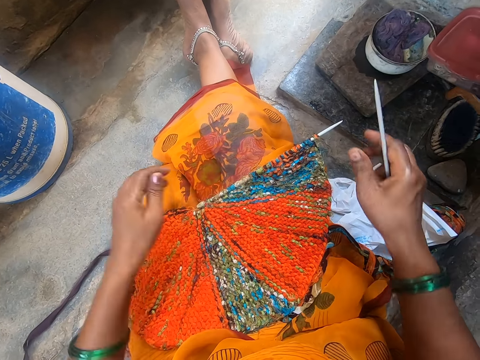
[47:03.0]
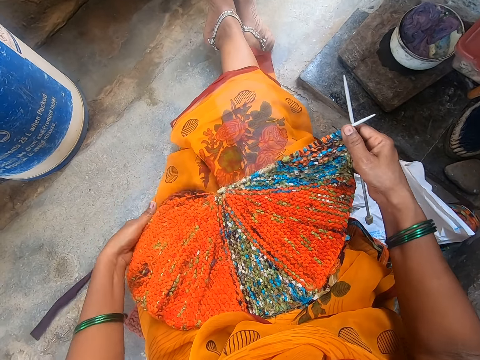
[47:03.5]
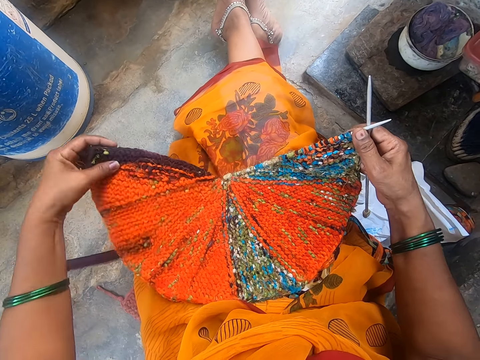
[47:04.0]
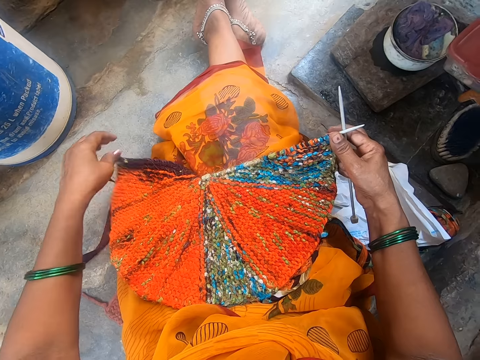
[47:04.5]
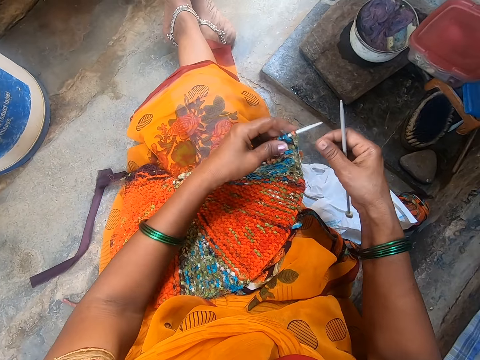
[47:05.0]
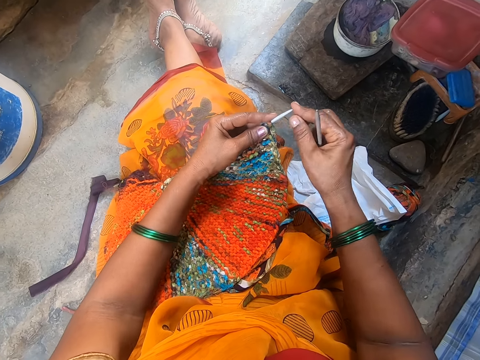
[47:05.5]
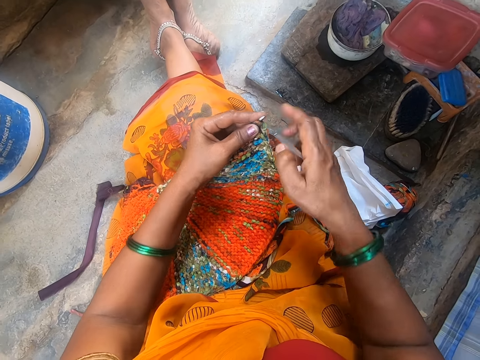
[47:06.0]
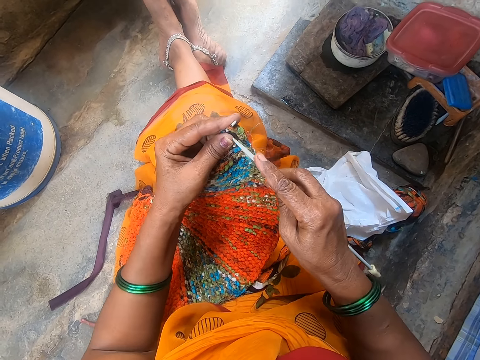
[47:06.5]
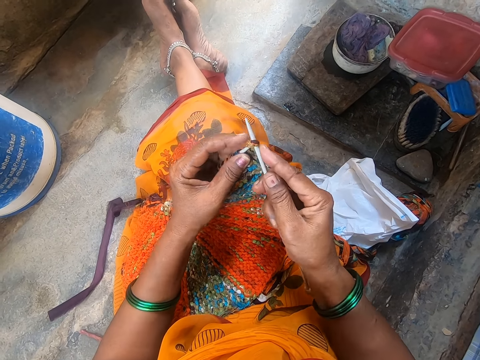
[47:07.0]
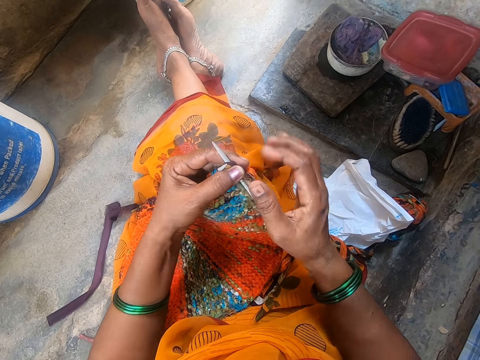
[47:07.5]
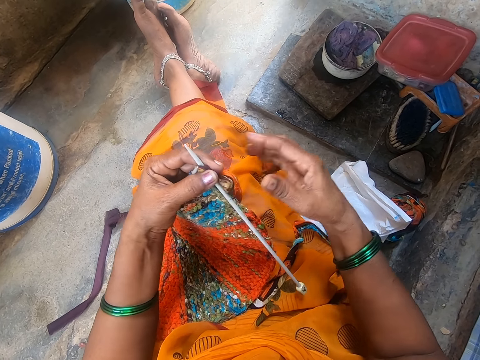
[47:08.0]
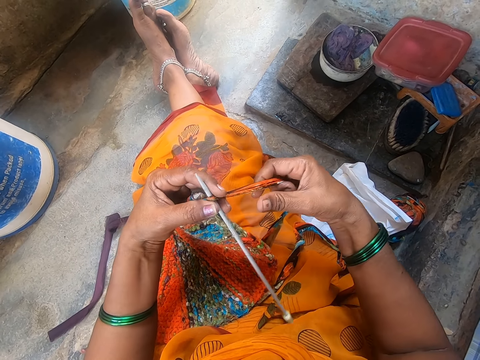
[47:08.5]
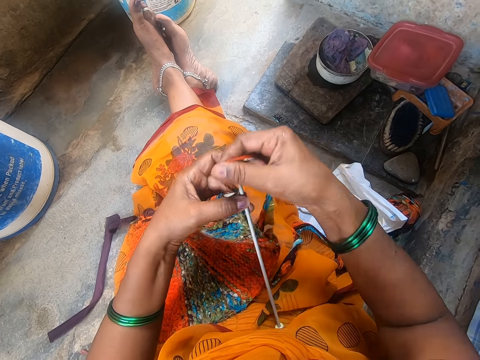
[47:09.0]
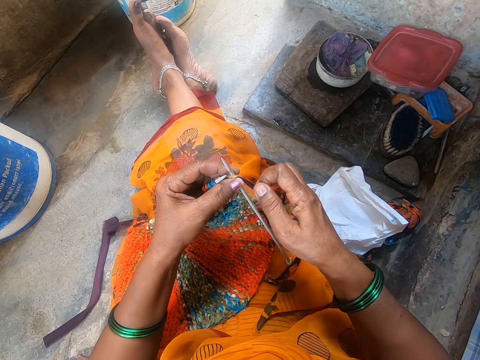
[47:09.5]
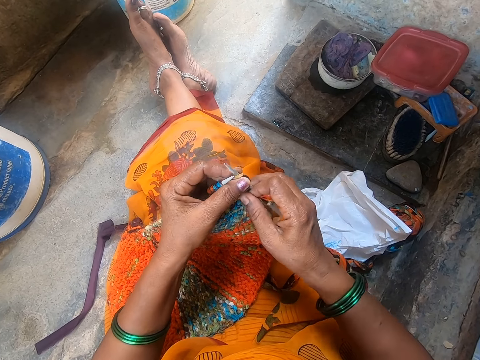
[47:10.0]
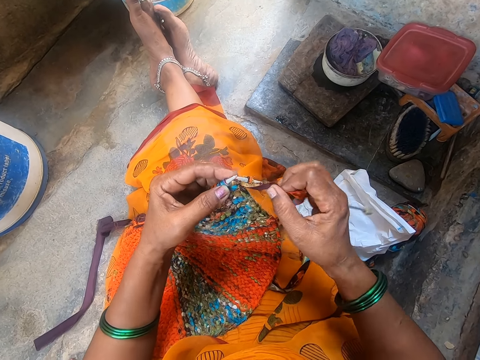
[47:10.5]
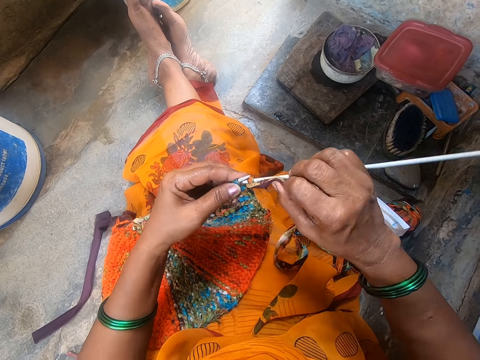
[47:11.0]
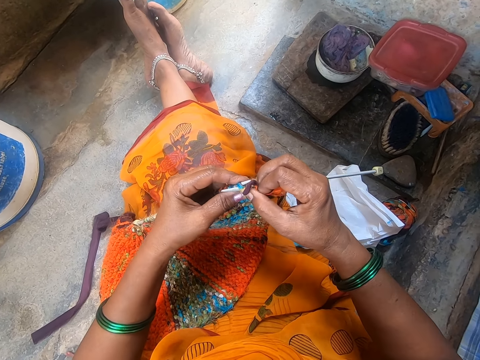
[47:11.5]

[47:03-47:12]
The camera wearer sews the fabric.

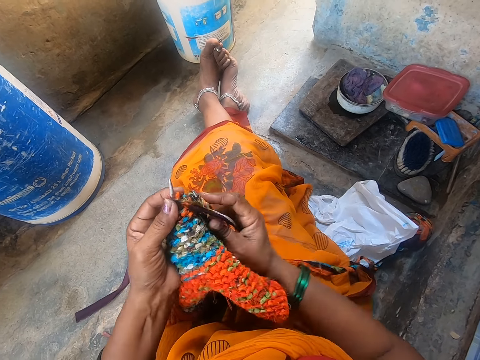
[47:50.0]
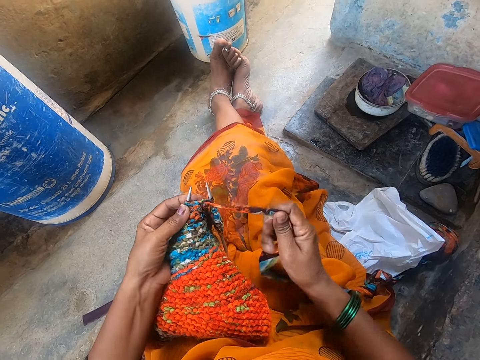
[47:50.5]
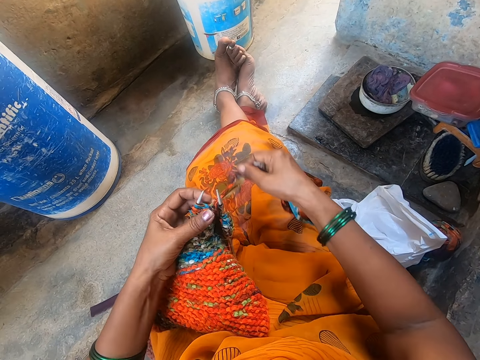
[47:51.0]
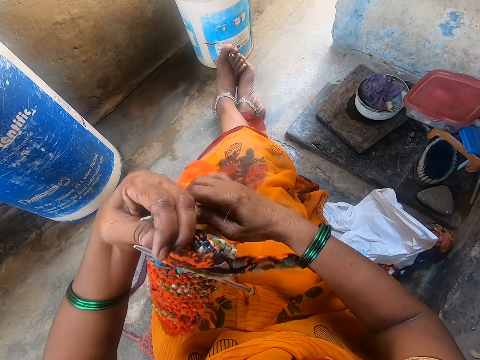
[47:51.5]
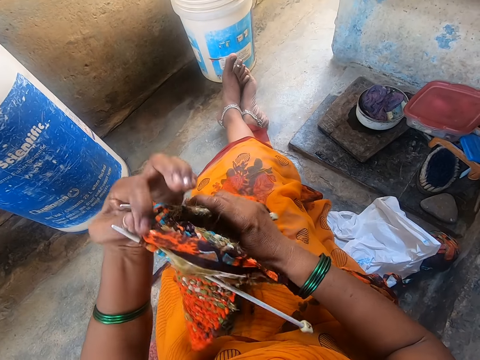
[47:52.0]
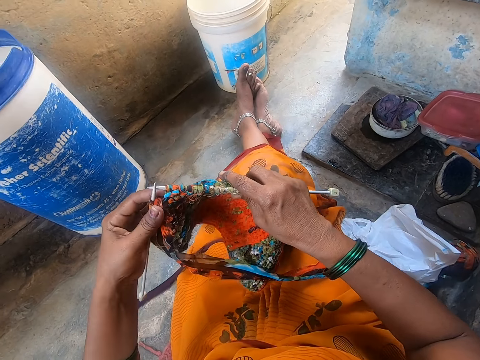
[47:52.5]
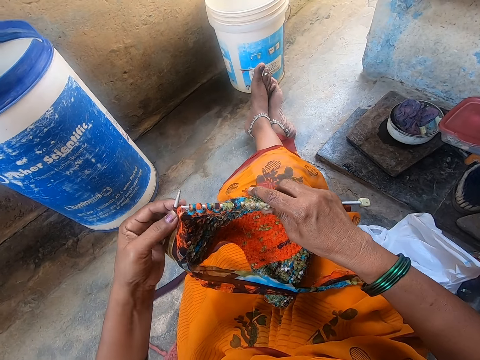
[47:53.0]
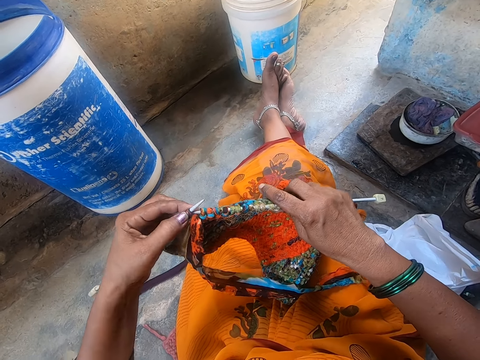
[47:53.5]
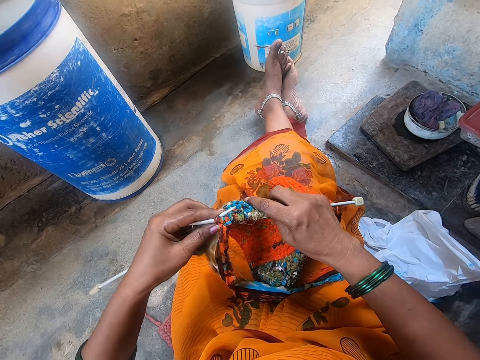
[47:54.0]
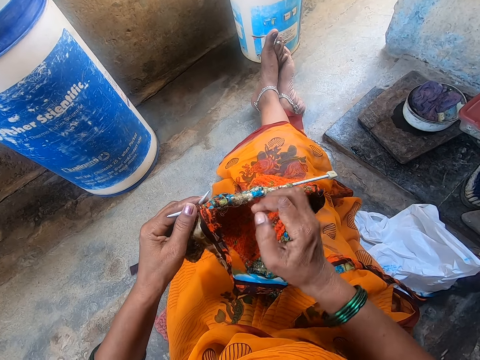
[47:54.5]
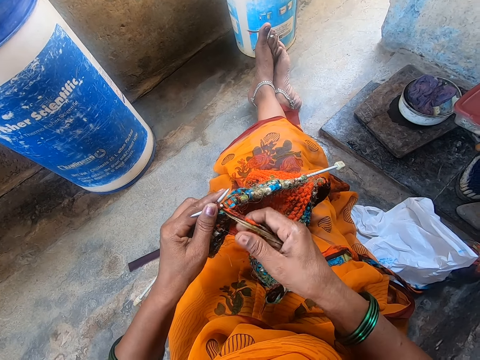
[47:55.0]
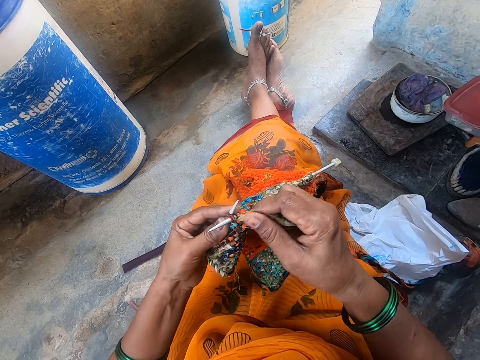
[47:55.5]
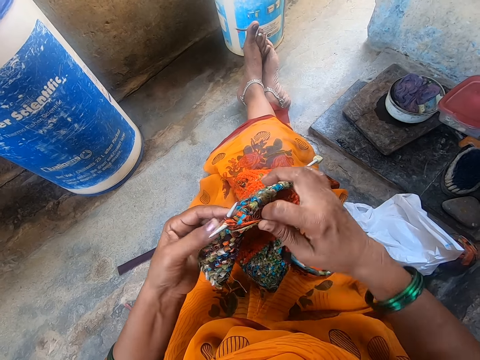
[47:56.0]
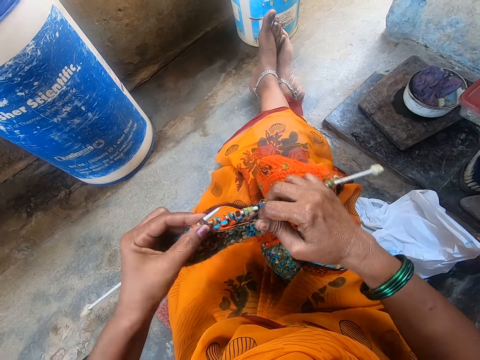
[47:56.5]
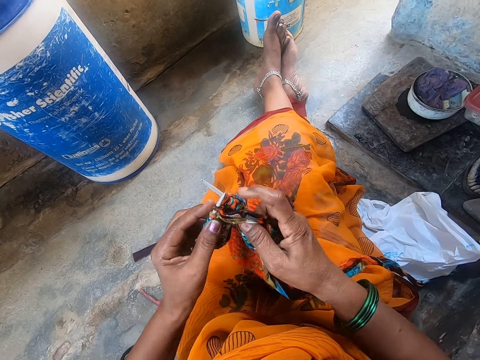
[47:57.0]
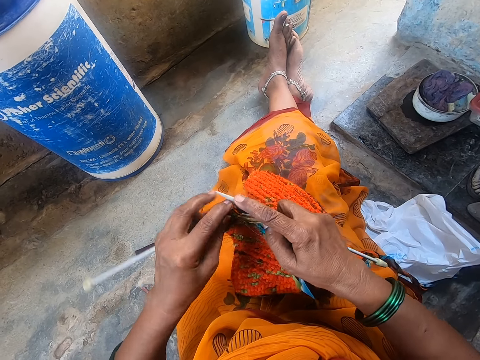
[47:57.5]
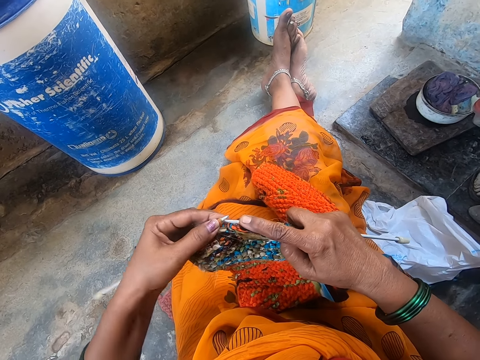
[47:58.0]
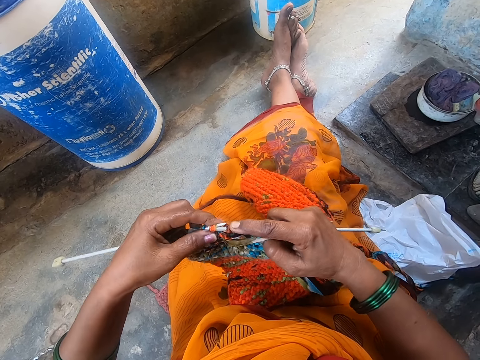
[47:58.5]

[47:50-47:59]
The camera wearer turns the fabric. They sew the fabric.

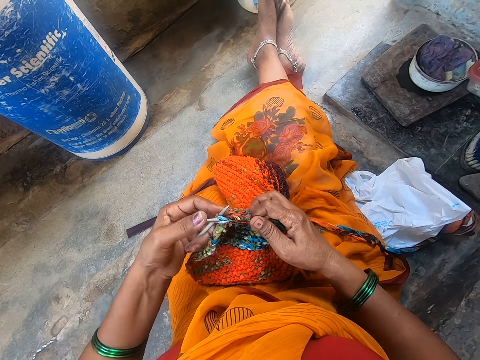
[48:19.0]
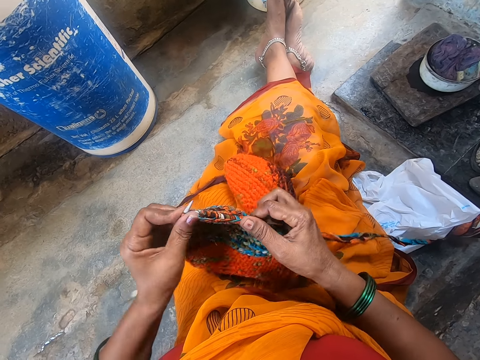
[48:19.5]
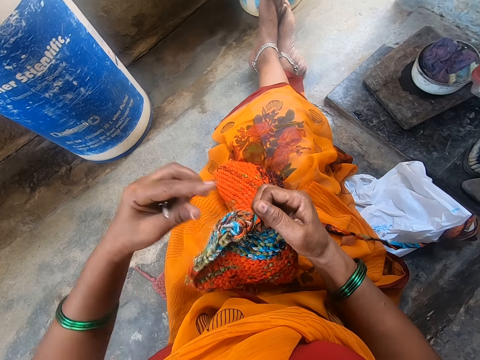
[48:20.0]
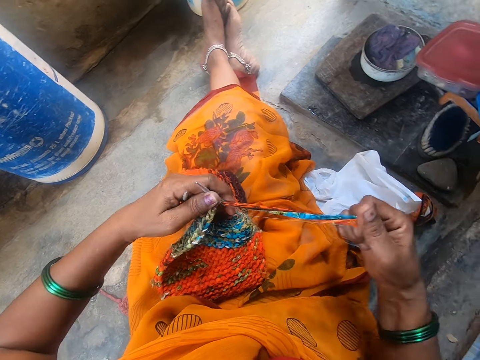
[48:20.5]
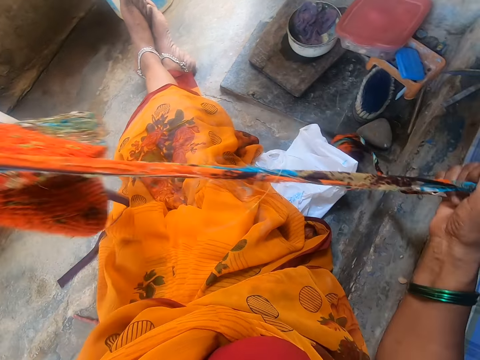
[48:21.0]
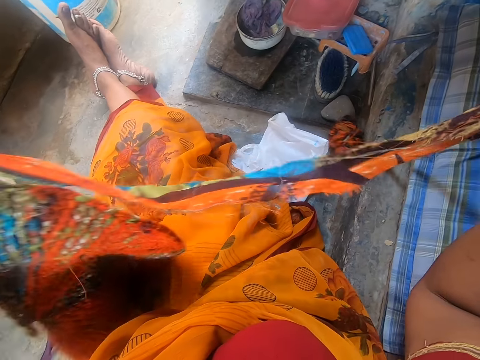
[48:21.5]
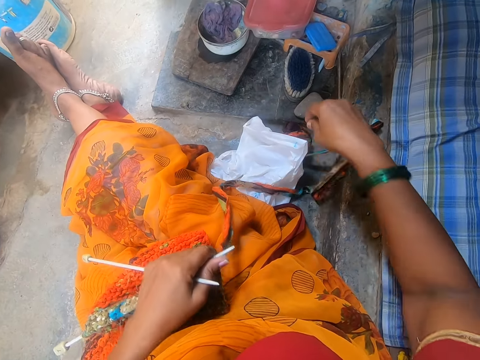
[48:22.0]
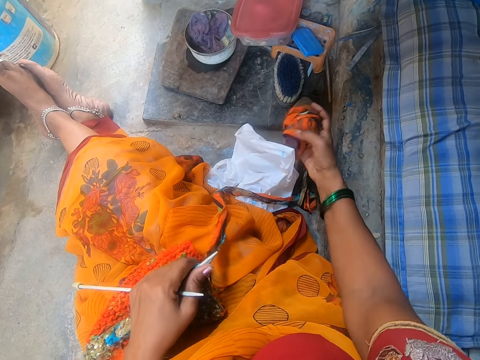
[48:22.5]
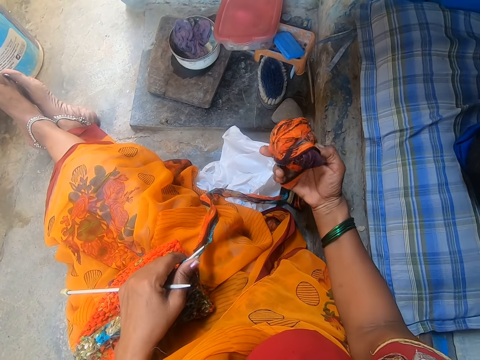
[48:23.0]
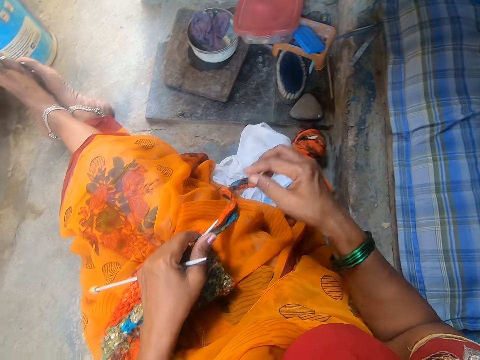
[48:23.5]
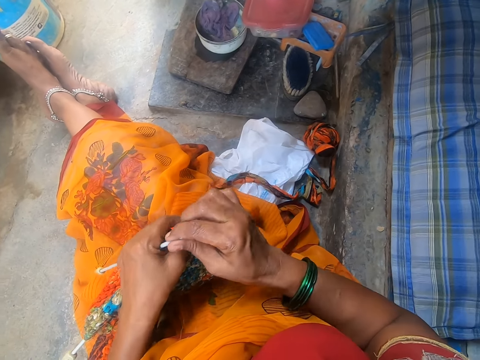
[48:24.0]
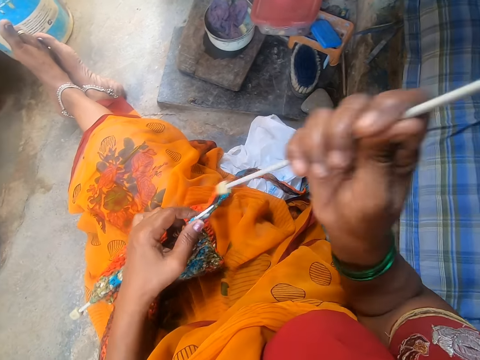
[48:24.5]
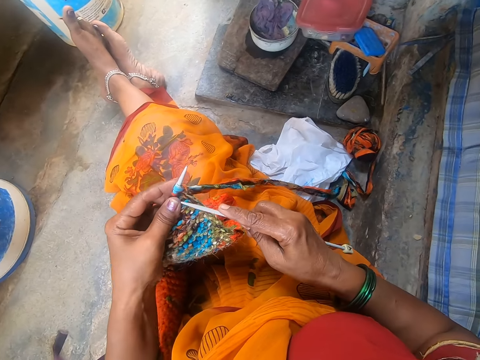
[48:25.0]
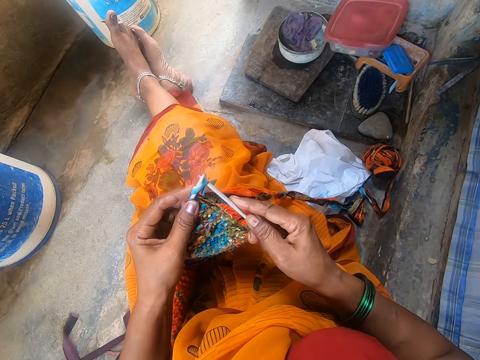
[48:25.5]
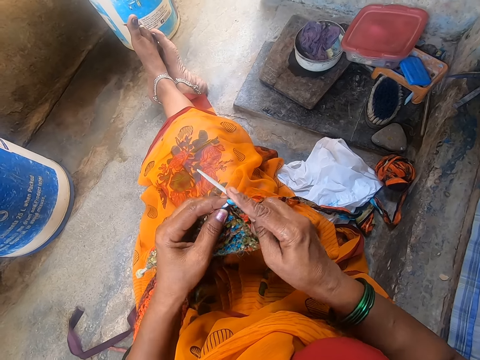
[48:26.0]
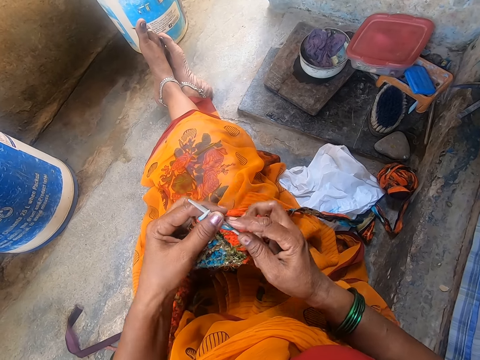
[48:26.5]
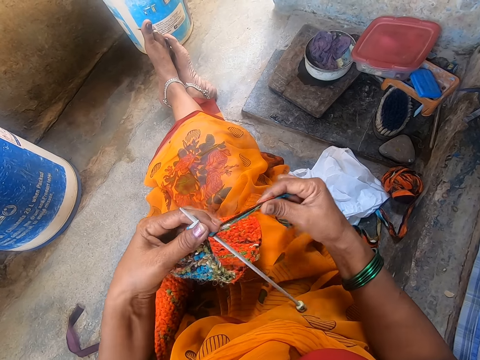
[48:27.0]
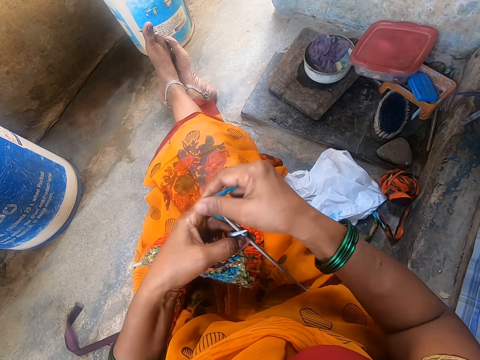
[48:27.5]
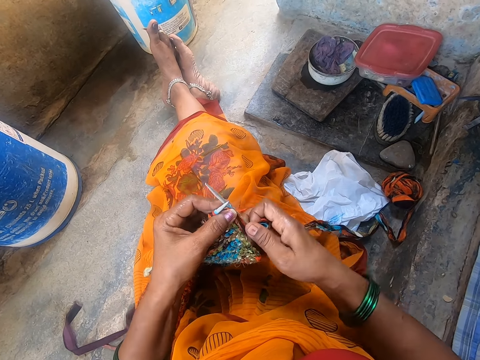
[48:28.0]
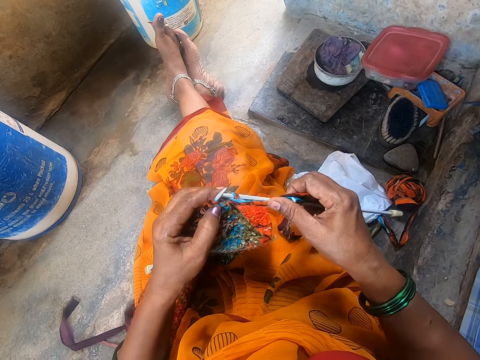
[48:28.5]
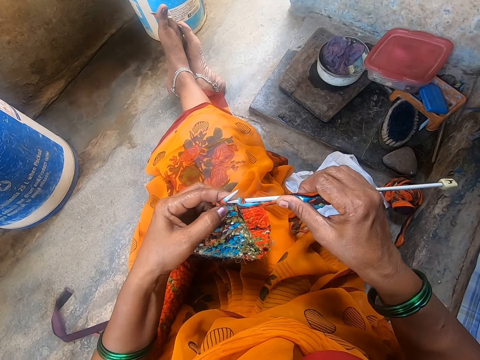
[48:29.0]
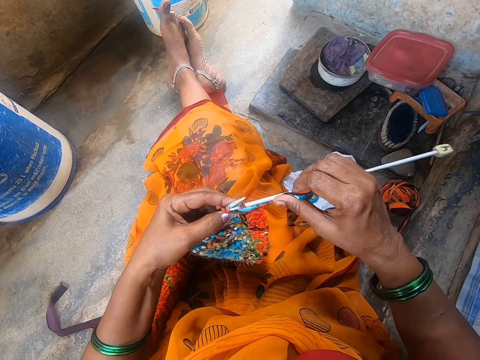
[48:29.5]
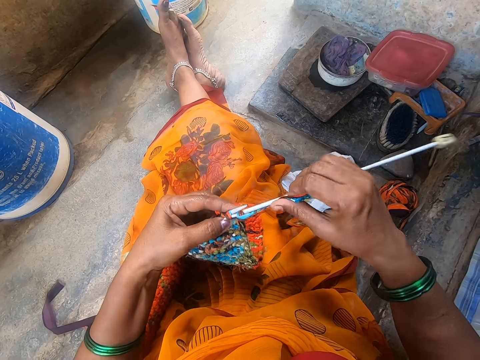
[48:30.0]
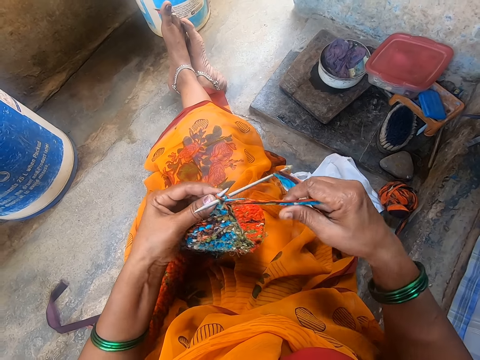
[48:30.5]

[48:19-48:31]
The camera wearer adjusts the yarn. They sew the fabric.
